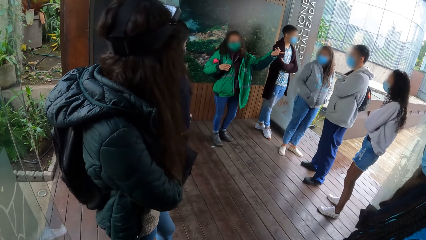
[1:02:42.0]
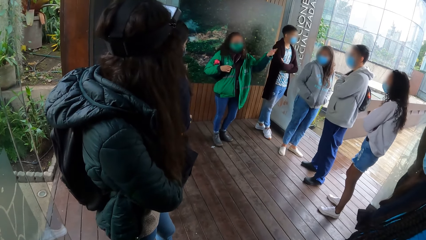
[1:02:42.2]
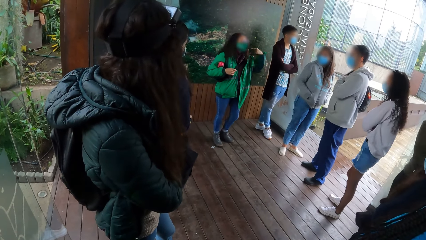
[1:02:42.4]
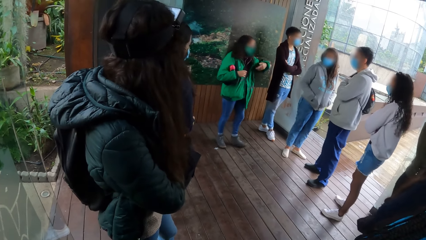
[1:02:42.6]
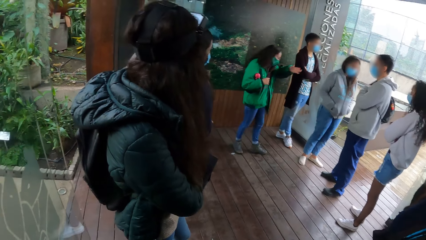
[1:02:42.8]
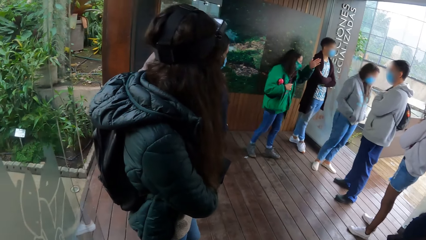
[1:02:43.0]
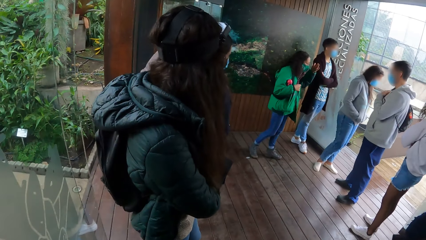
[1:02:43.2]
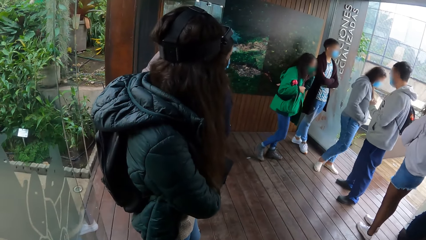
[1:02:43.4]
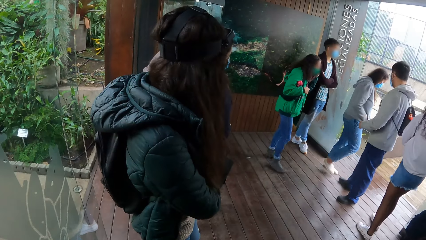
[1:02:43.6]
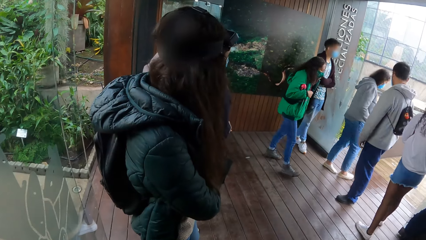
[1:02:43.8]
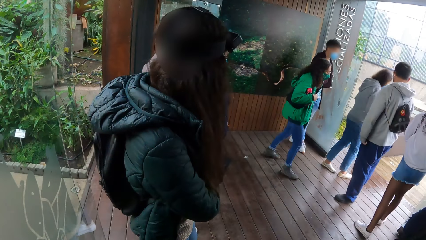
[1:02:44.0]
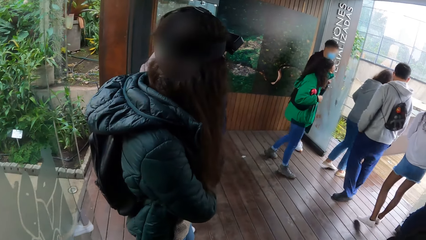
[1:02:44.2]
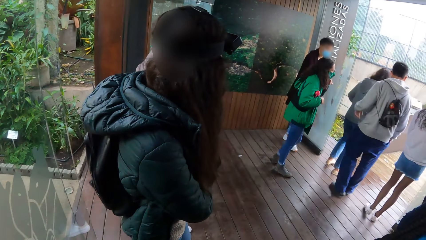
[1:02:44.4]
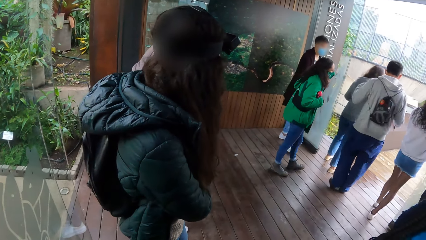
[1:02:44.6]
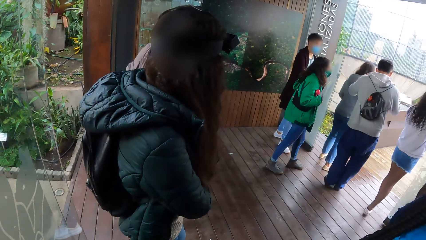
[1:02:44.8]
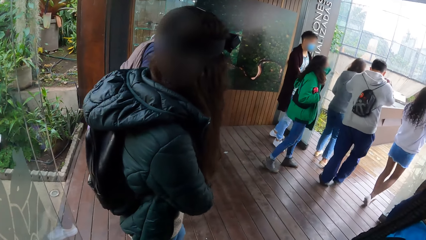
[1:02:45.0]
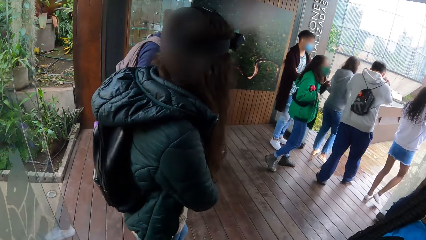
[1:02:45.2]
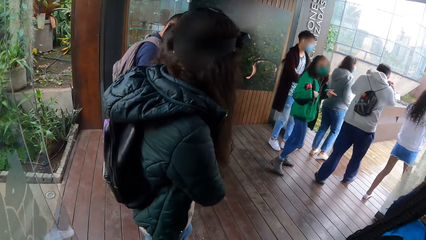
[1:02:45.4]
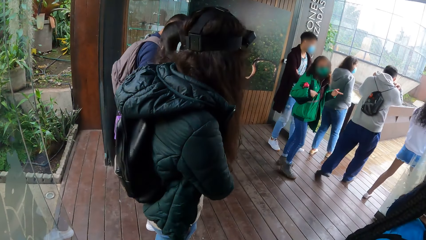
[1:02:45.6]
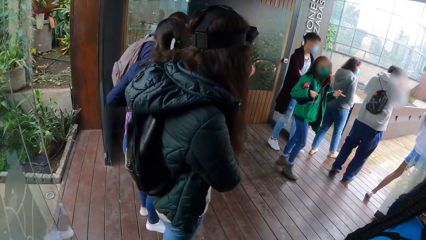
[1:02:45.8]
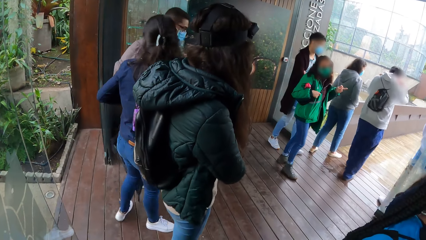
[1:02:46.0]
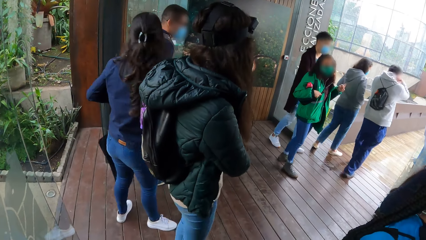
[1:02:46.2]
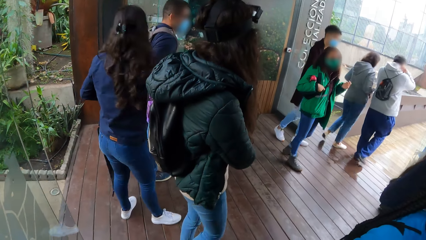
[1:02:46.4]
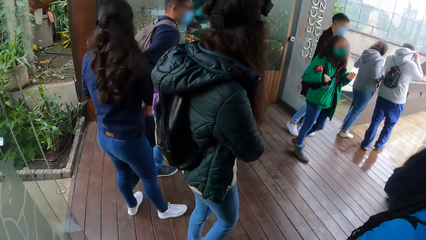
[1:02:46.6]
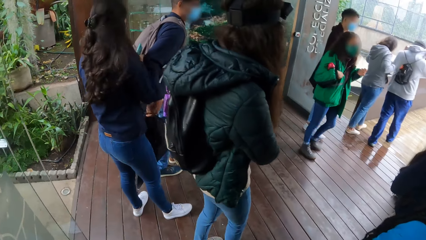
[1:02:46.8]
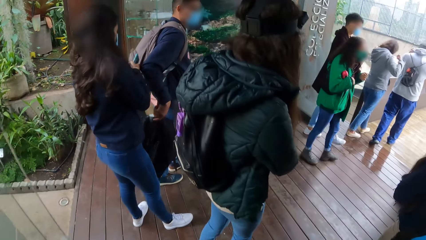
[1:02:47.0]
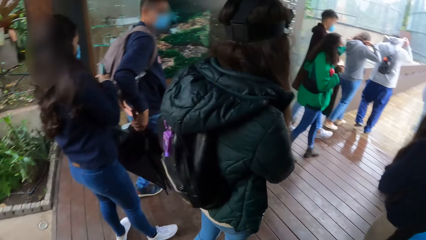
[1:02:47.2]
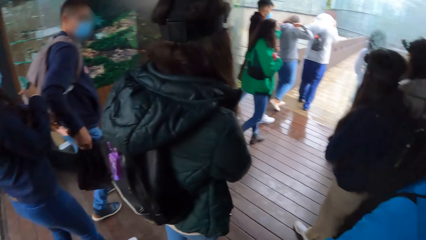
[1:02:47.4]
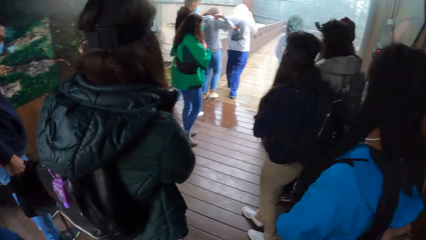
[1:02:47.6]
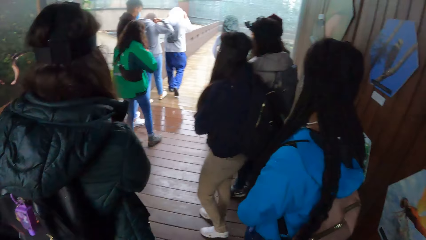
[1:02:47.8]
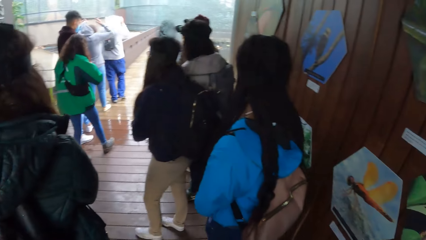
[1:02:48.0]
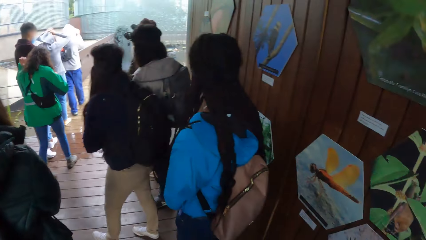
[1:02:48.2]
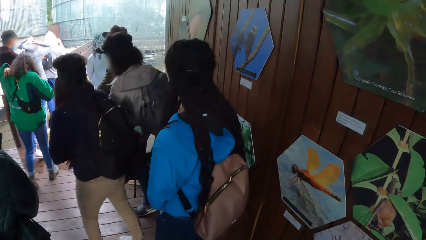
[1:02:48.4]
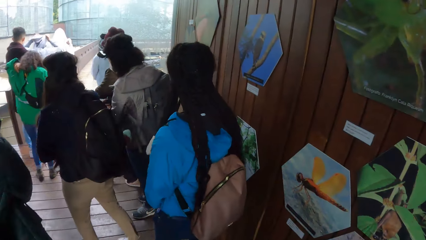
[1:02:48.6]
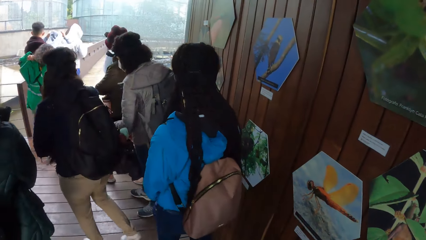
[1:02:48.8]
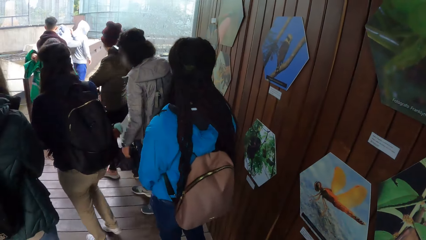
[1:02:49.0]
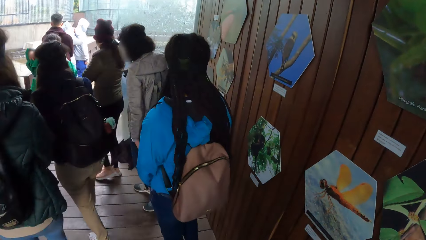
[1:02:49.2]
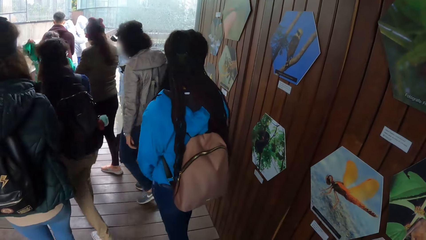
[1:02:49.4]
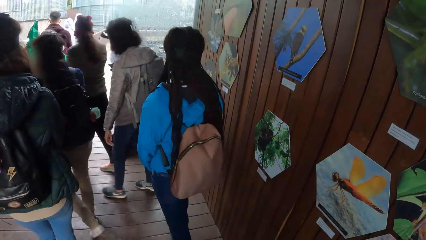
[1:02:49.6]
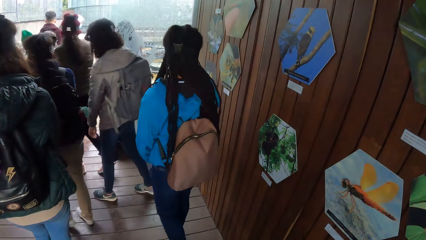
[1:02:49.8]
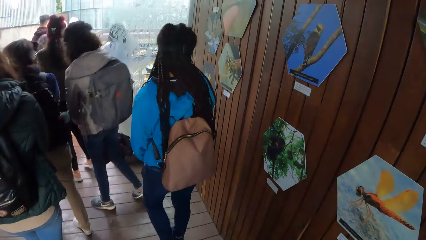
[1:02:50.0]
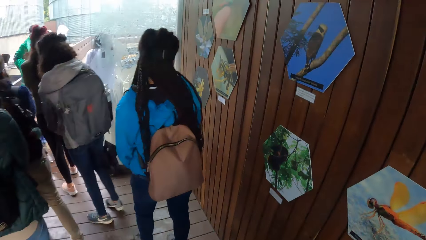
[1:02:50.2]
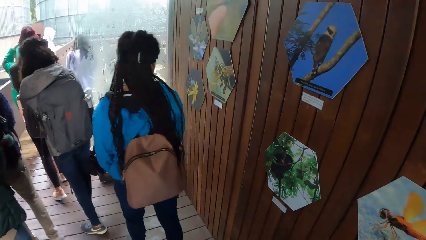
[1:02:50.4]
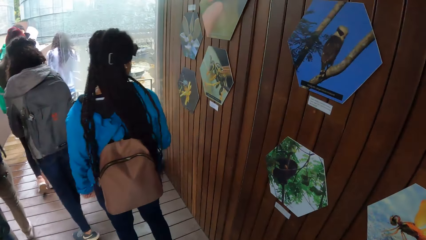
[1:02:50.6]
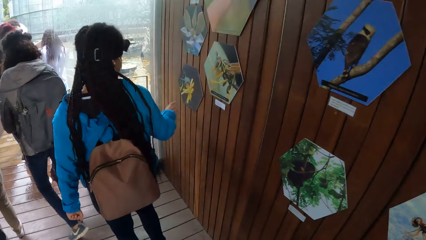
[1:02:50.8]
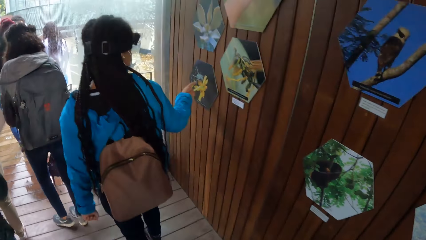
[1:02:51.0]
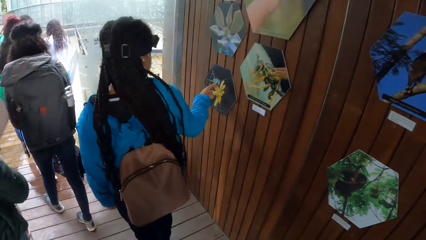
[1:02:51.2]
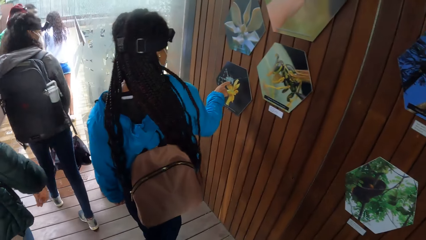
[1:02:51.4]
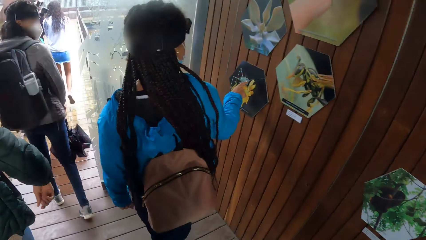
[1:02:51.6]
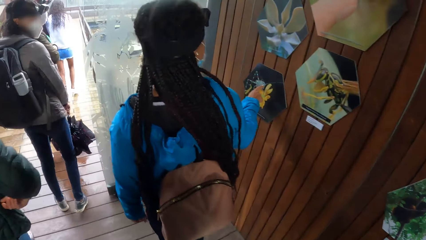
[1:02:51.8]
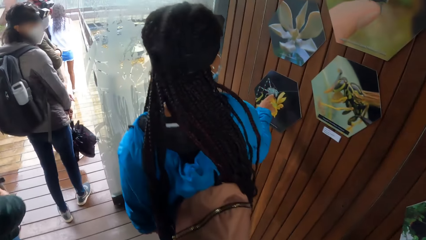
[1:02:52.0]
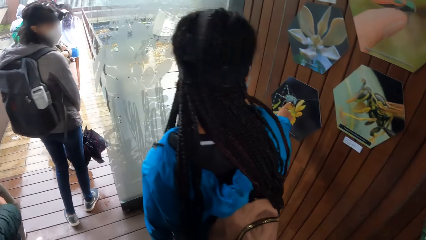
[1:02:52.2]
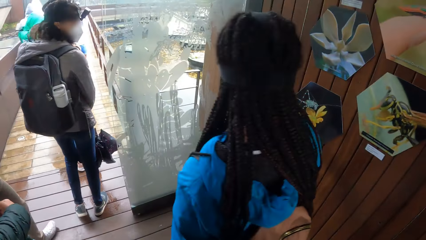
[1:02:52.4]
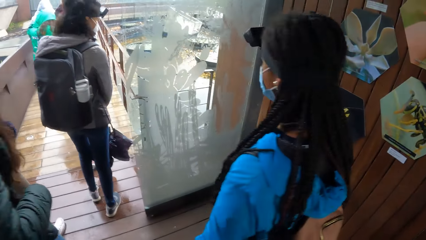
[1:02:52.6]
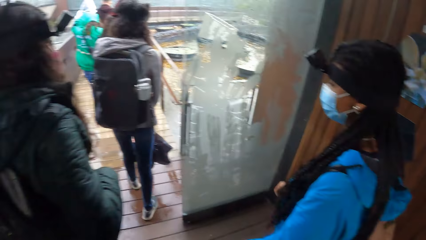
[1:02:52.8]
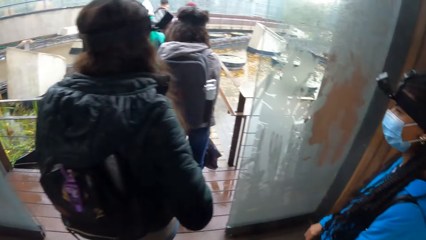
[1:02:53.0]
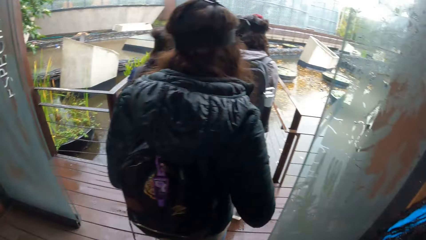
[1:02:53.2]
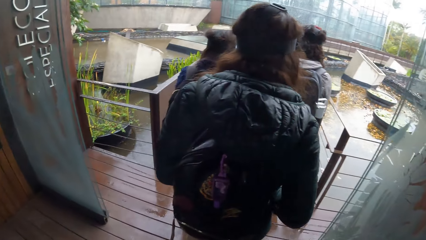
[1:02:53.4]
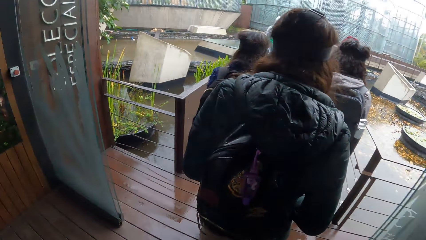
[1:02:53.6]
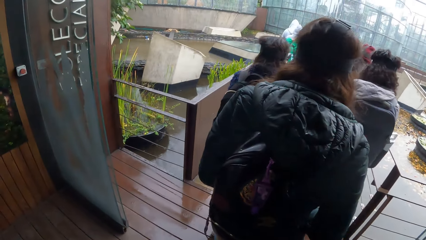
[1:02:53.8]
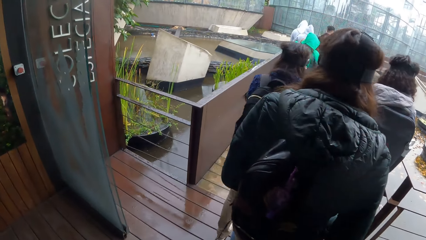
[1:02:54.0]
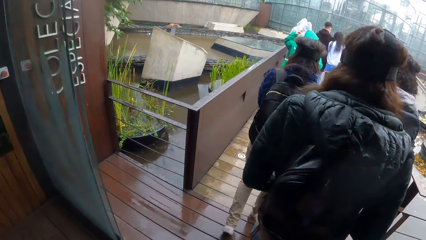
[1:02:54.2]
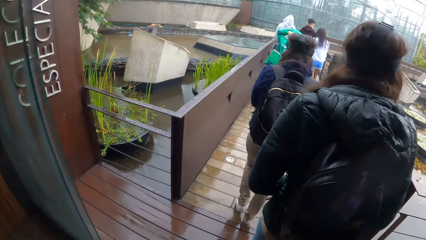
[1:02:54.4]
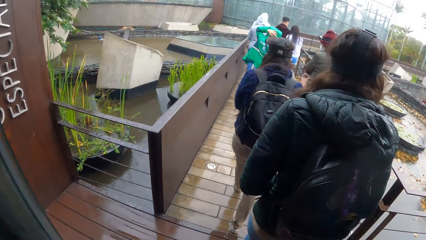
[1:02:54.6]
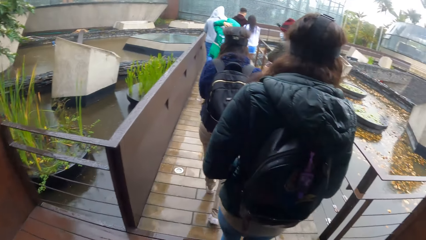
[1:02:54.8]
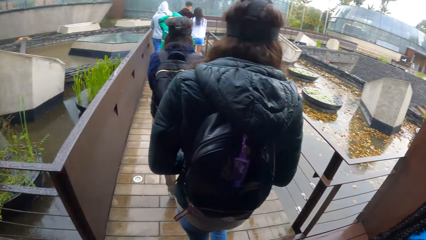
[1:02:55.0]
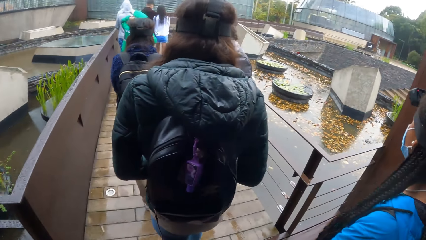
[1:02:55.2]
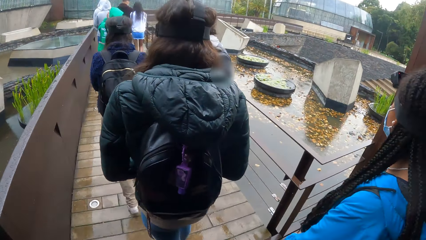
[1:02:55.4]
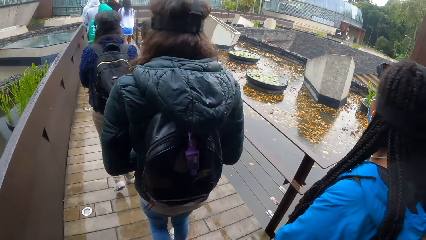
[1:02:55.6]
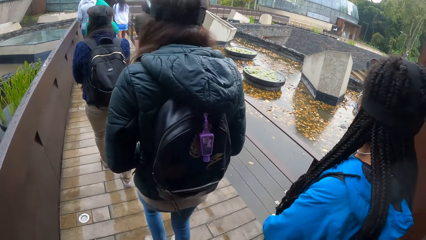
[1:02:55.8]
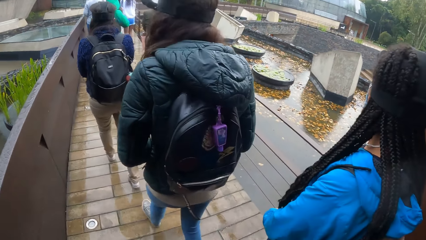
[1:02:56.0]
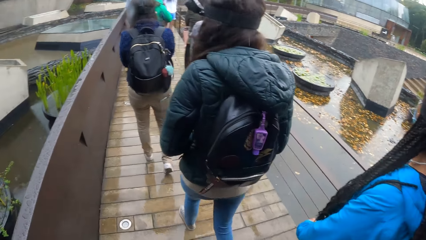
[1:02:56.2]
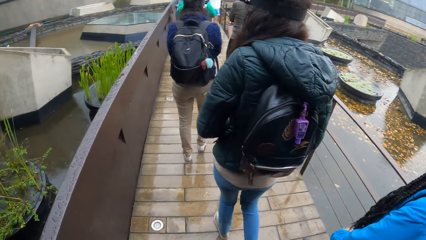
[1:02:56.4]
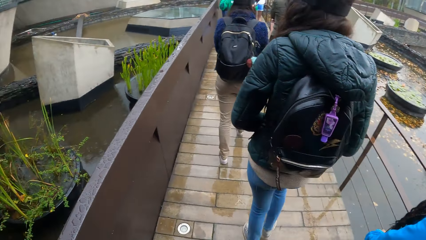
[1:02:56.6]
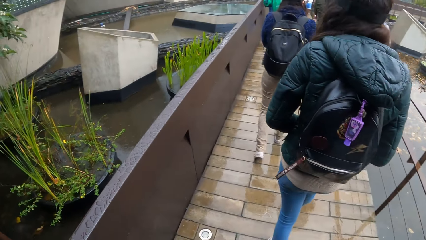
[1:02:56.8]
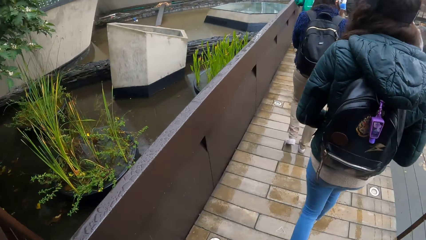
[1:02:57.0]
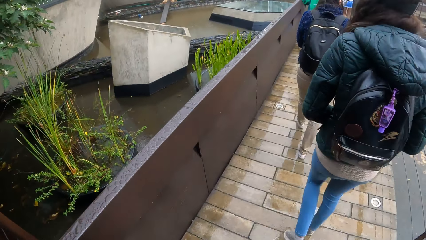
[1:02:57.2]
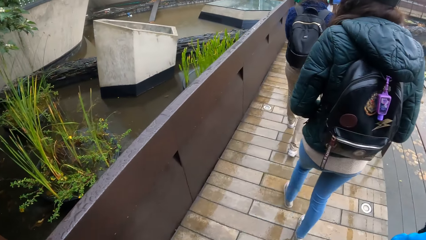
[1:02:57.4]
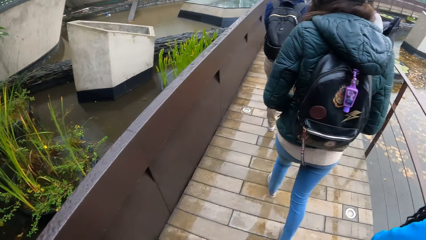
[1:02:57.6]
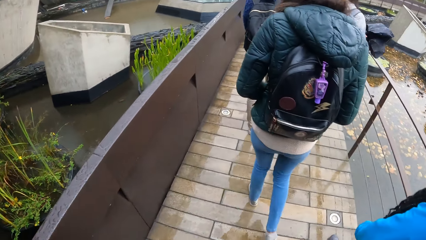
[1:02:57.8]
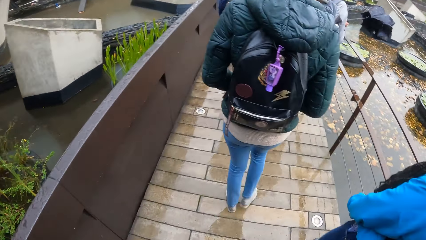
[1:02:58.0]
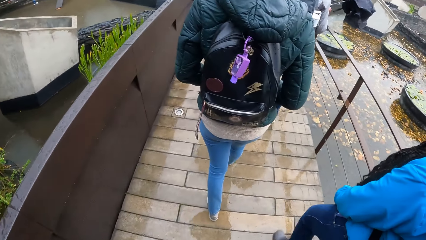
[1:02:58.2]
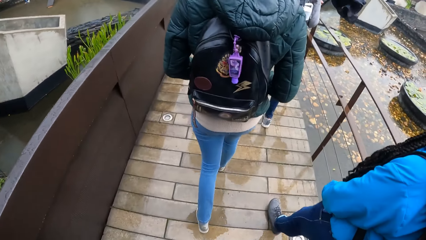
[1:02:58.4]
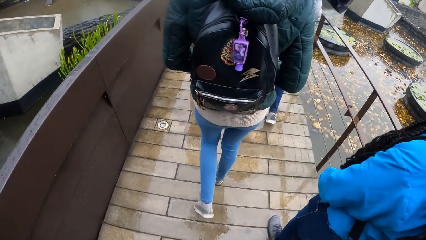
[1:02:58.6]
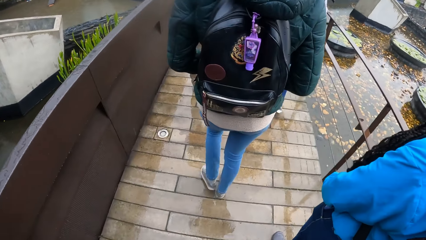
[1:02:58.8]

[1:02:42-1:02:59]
The woman walks out of the building with the group of people. The camera wearer looks around. Another woman touches a poster on the wall with her right hand. The camera wearer moves around. They walk out of the building with the other woman. They walk through a bridge with the group of people.
